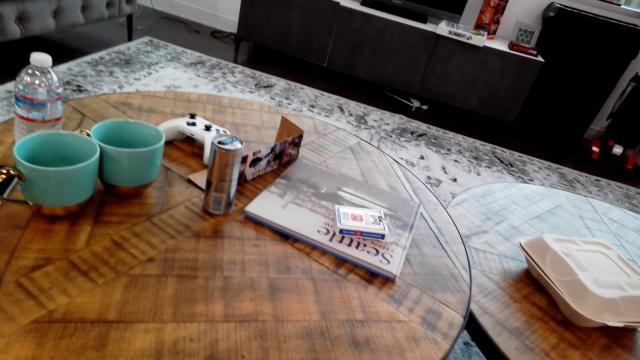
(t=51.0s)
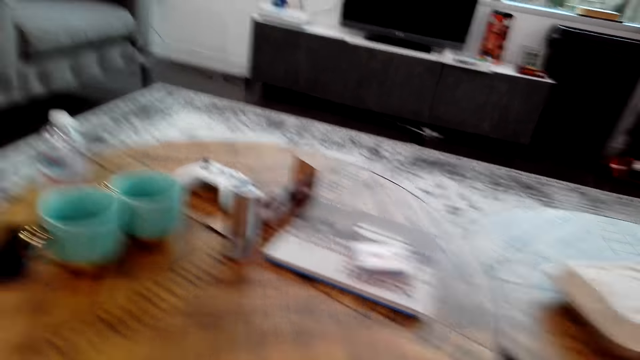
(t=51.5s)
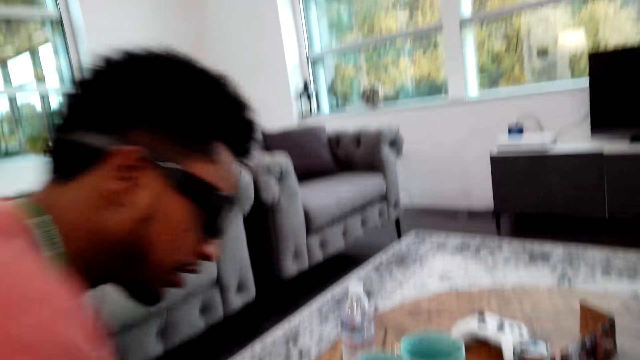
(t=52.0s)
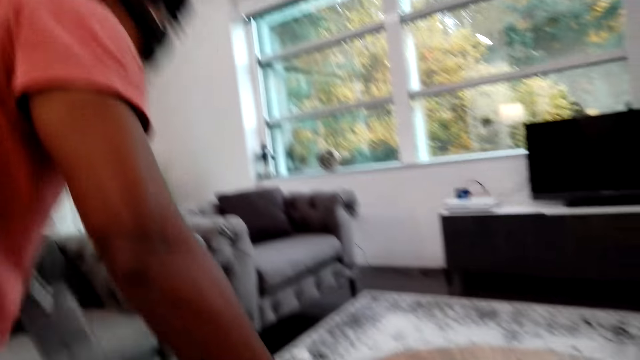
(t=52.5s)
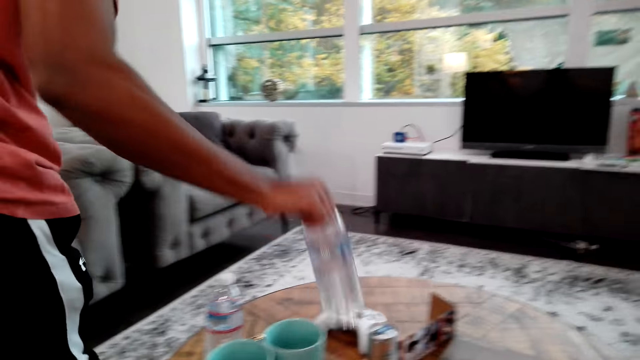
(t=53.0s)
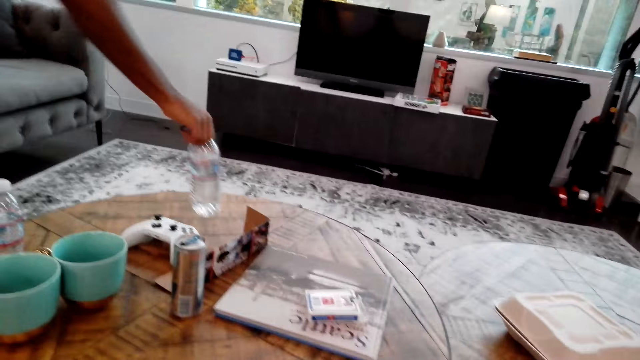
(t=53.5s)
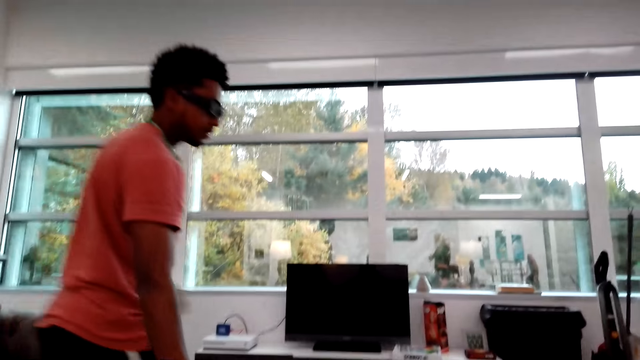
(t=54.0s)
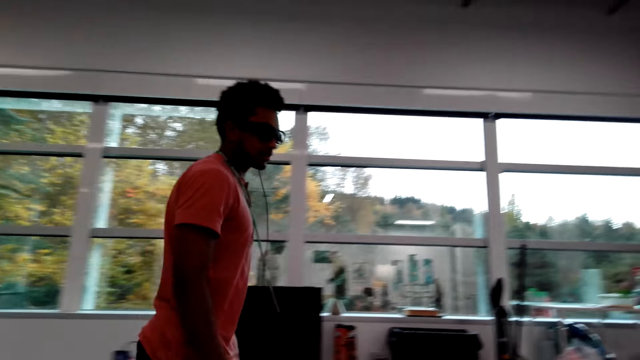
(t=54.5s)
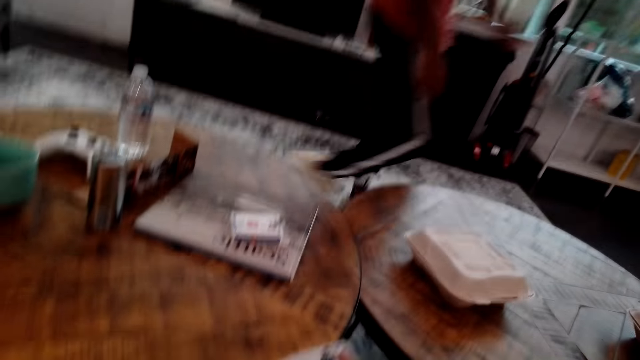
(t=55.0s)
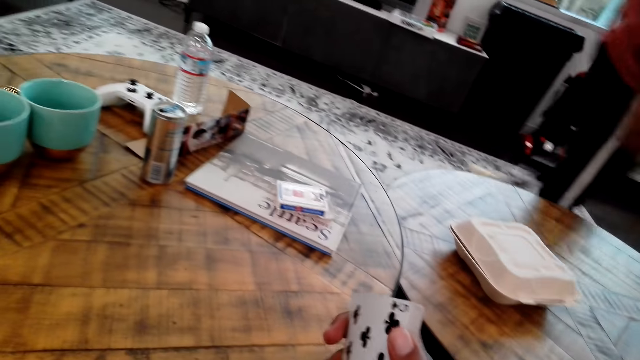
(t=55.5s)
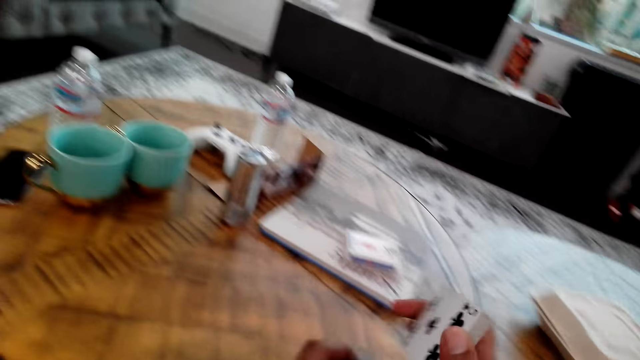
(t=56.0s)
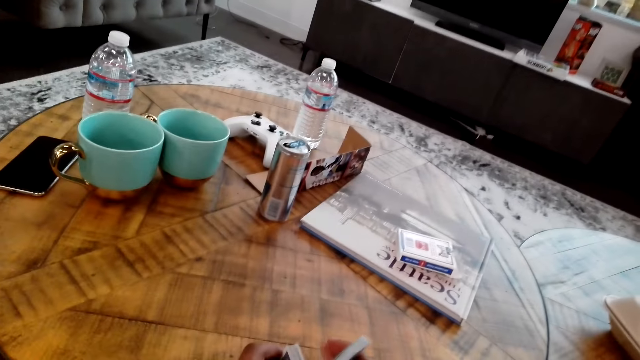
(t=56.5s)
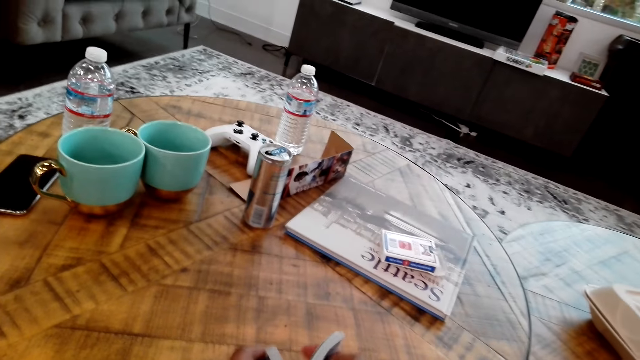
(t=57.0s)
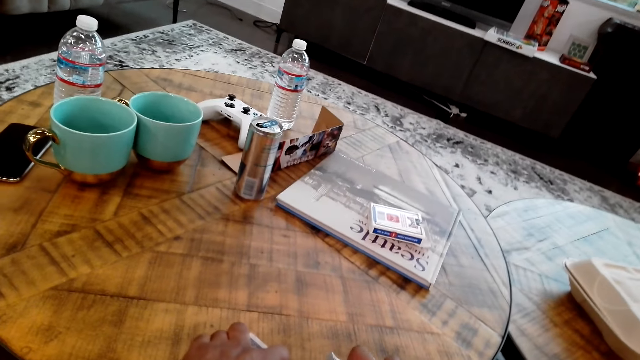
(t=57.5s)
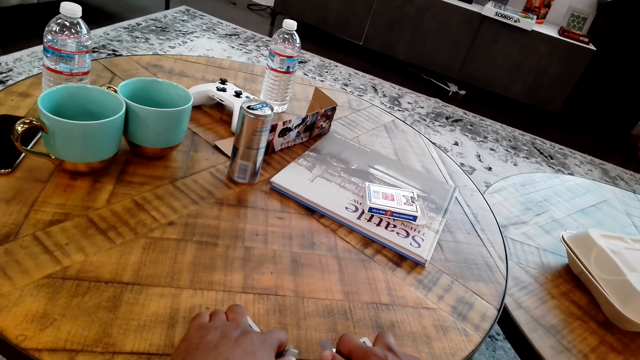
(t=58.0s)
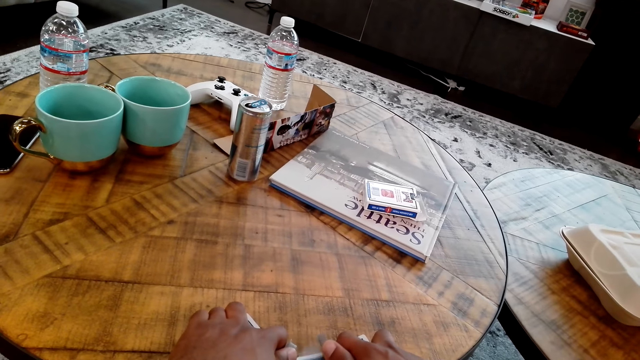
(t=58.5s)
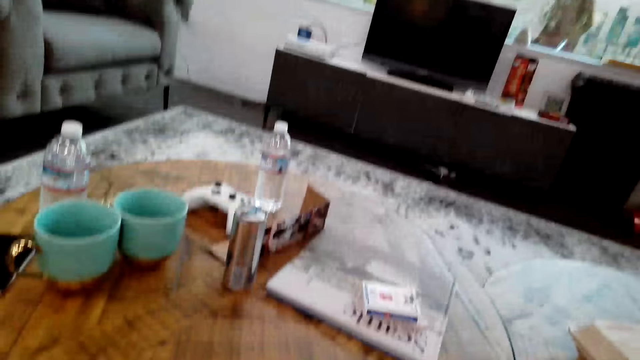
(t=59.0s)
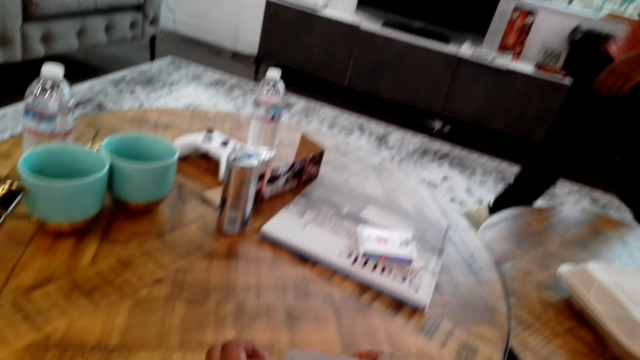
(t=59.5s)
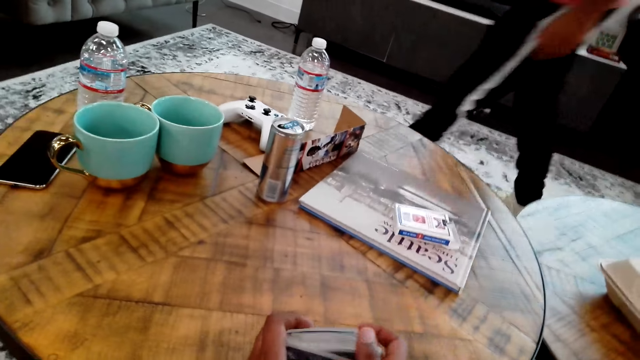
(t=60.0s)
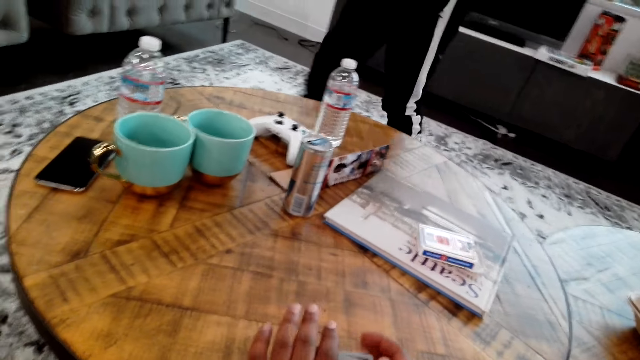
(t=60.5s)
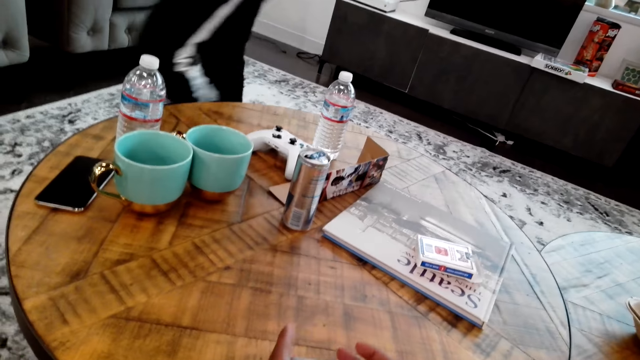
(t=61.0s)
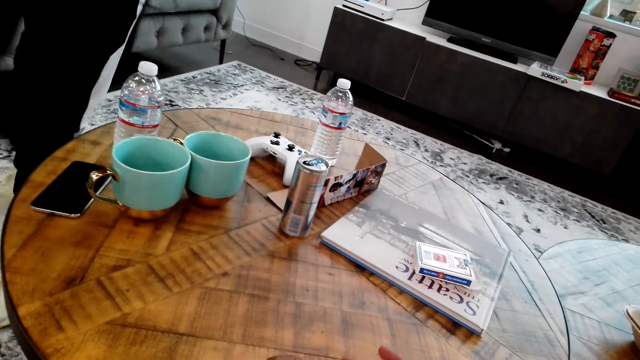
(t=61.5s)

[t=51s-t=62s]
A man stands. The man moves a bottle and walks on the floor. The camera wearer moves cards in the hand. The man walks on the floor.

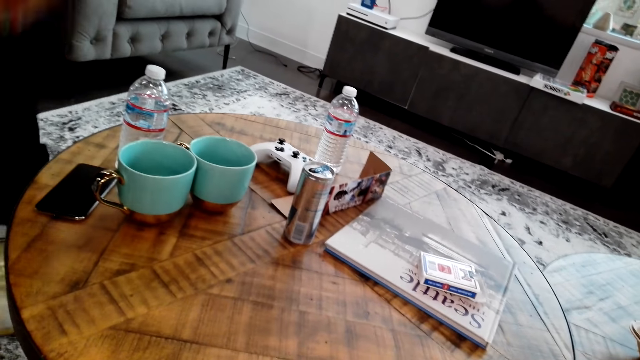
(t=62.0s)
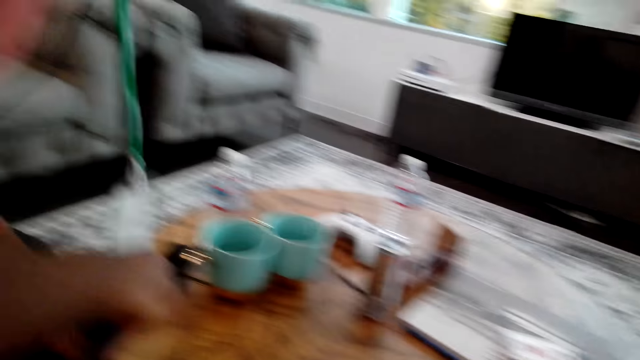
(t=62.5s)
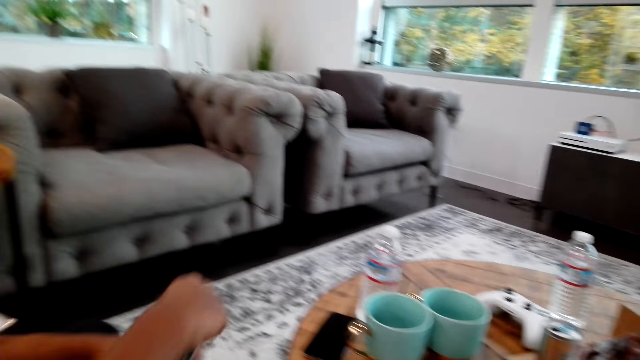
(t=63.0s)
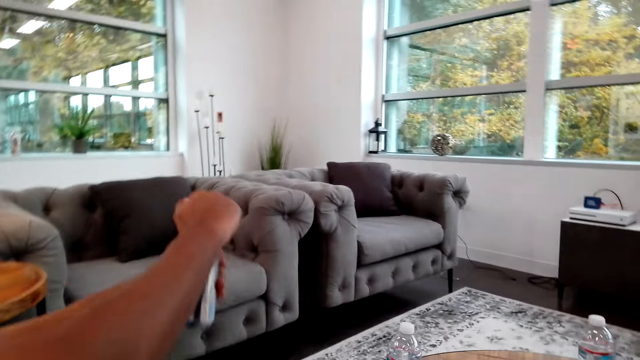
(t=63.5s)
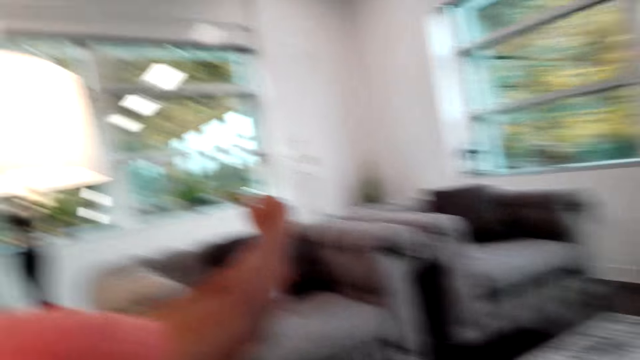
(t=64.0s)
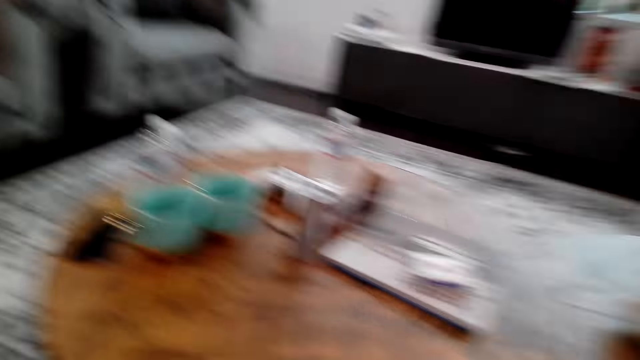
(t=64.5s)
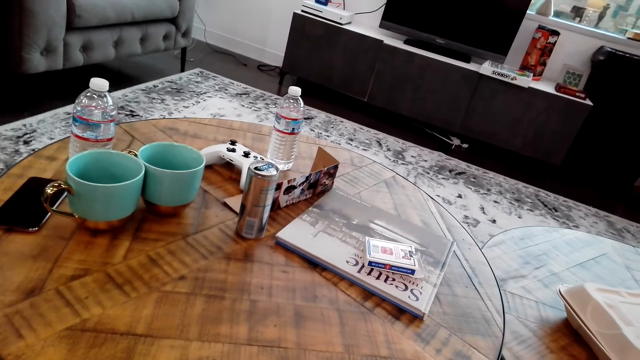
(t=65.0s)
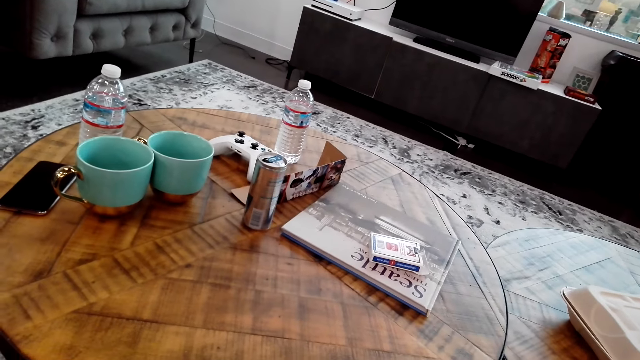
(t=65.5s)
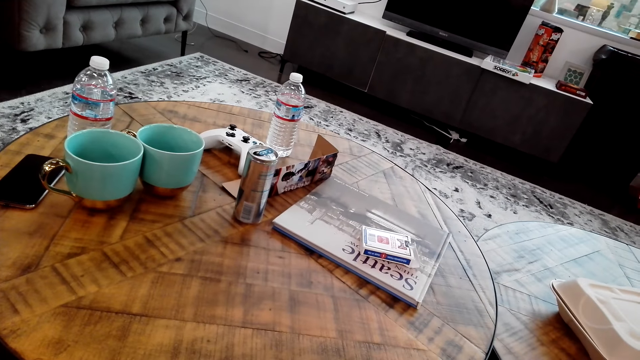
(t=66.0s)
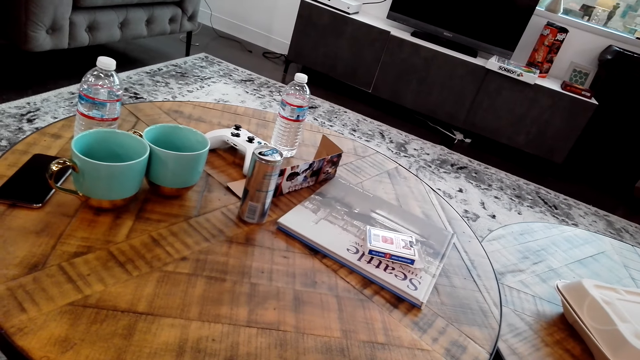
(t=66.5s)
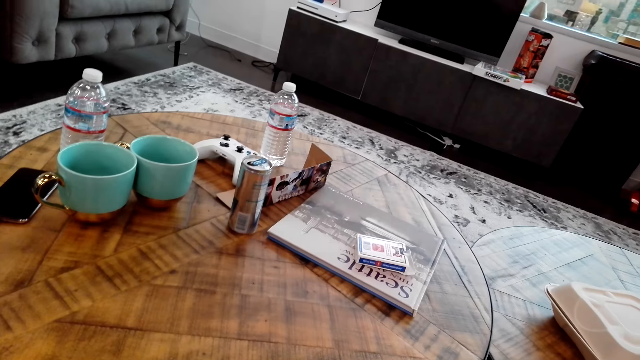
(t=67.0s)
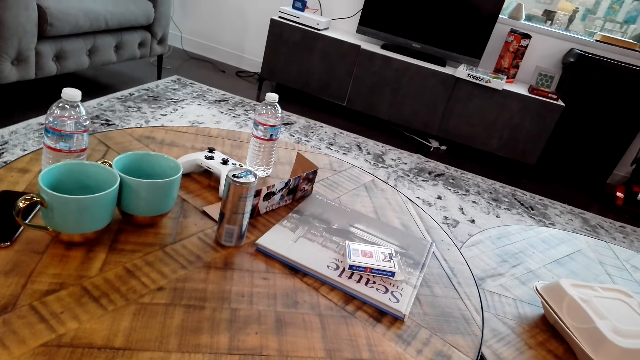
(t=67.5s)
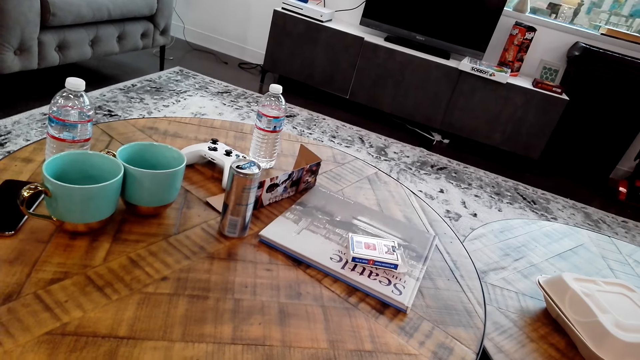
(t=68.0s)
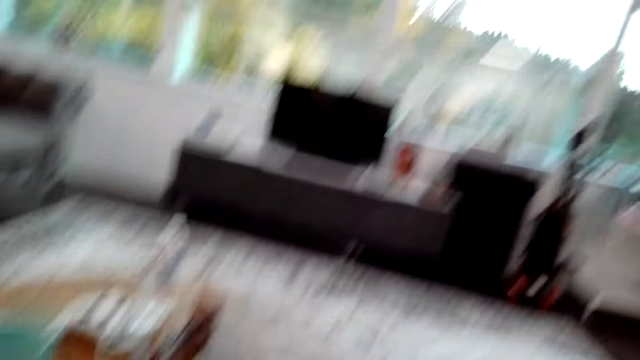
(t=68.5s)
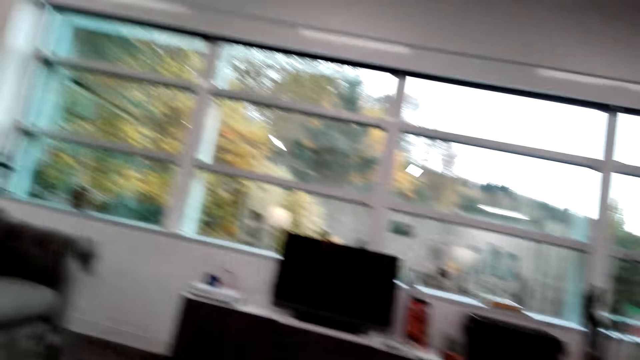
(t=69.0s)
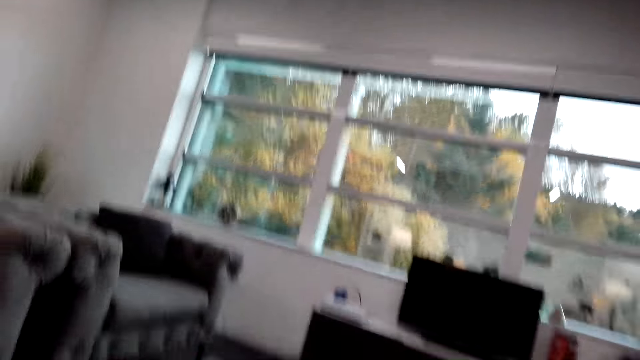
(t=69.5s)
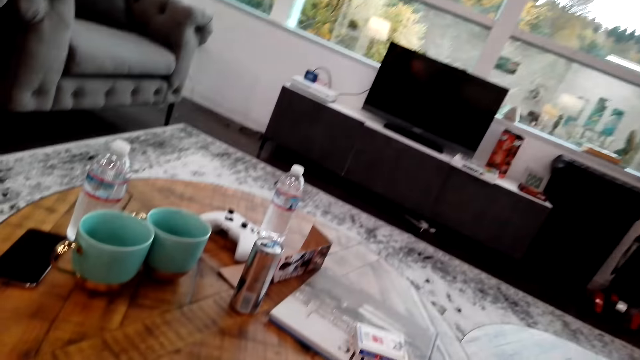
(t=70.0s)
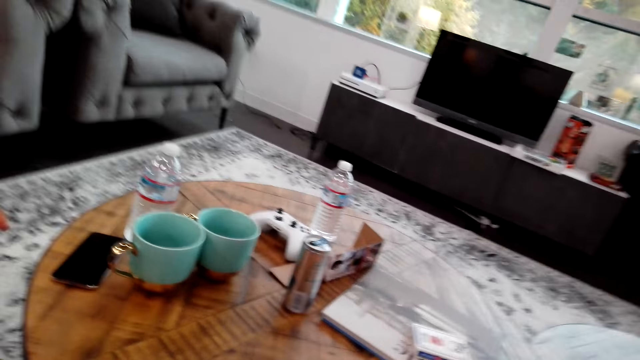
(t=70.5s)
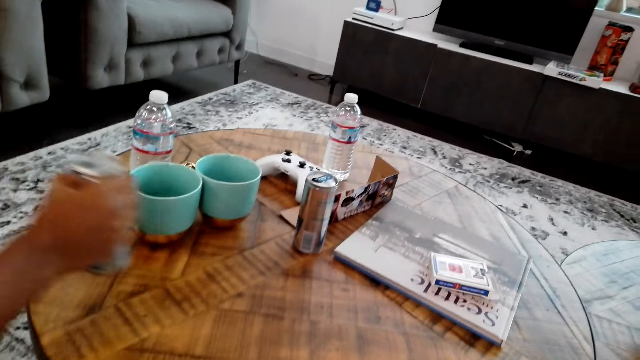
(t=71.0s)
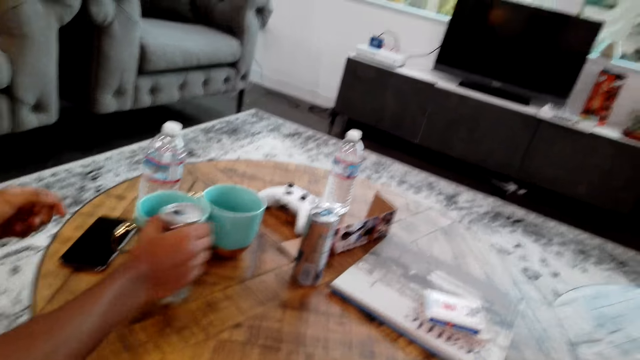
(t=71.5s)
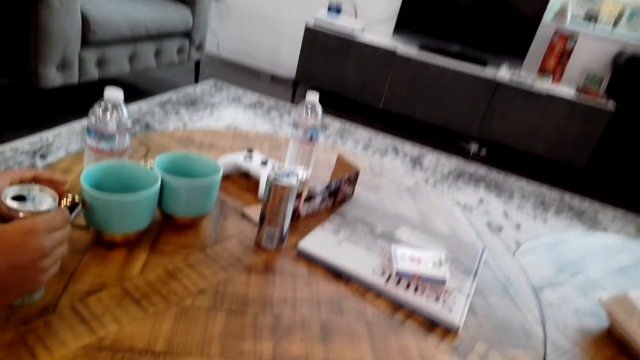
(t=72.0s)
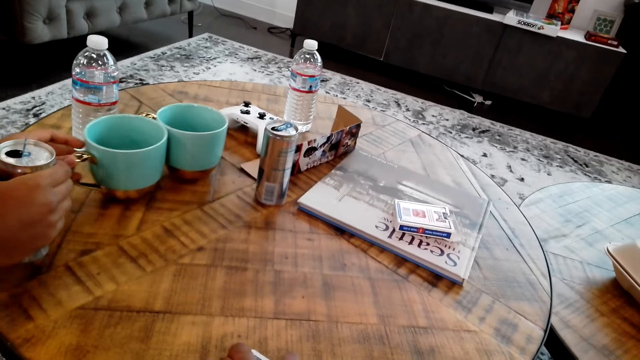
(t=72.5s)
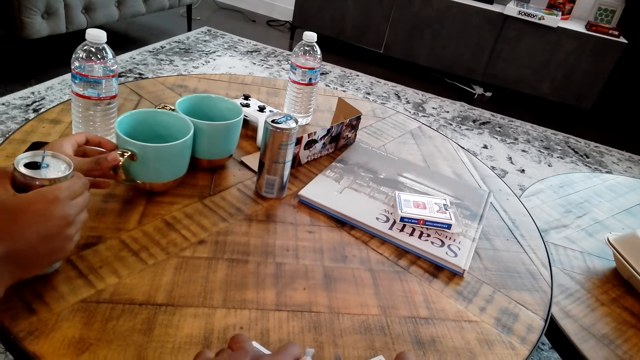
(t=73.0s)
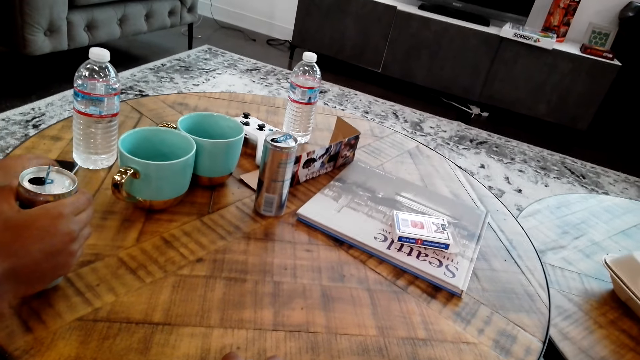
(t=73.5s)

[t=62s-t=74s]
A man sits on the sofa. The man opens a can. The camera wearer looks around the room. The man moves the canned drink and moves the cups.
